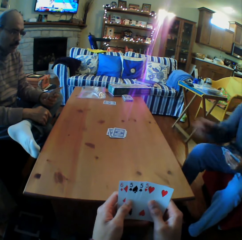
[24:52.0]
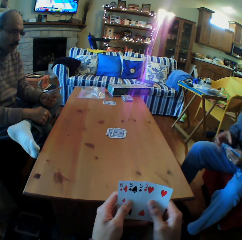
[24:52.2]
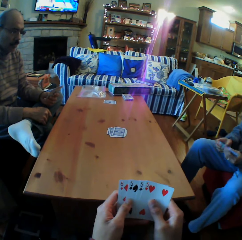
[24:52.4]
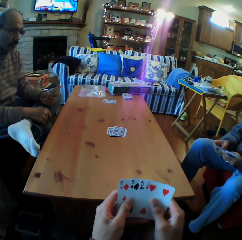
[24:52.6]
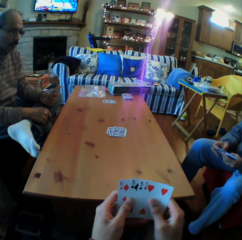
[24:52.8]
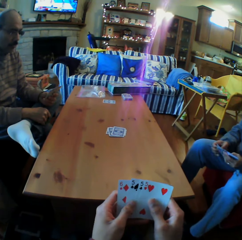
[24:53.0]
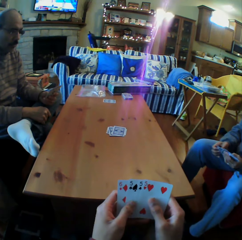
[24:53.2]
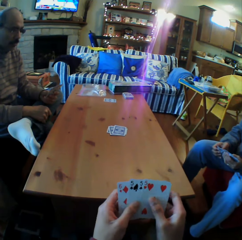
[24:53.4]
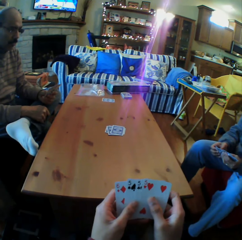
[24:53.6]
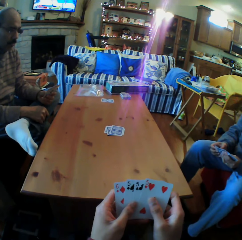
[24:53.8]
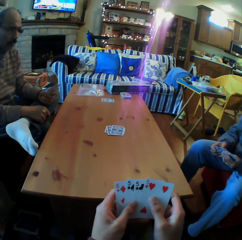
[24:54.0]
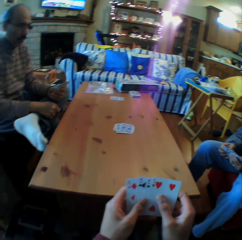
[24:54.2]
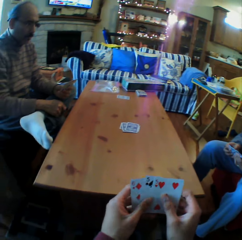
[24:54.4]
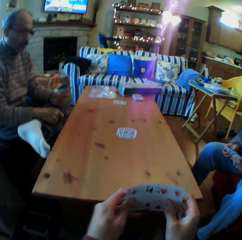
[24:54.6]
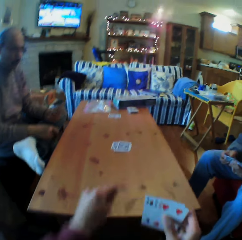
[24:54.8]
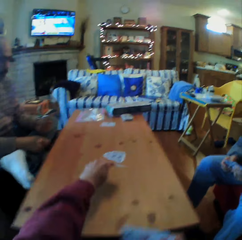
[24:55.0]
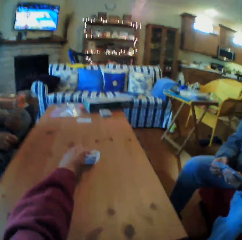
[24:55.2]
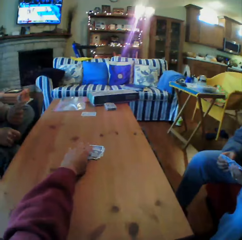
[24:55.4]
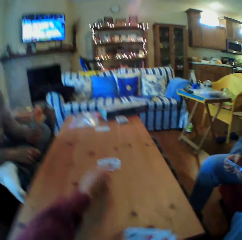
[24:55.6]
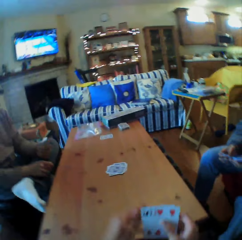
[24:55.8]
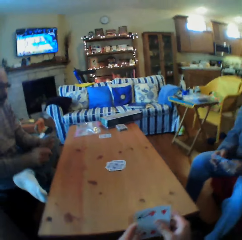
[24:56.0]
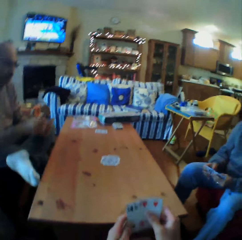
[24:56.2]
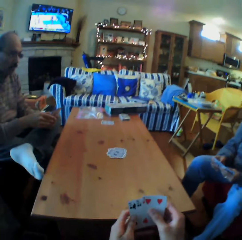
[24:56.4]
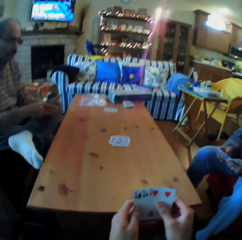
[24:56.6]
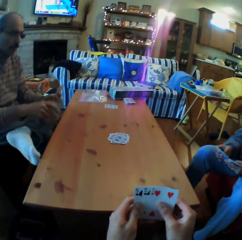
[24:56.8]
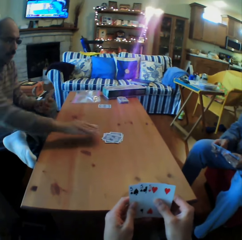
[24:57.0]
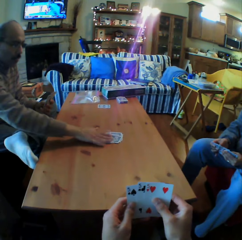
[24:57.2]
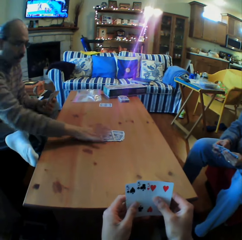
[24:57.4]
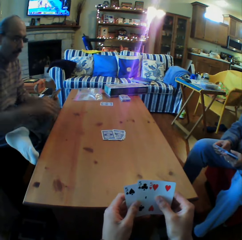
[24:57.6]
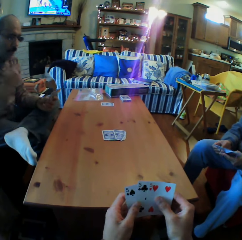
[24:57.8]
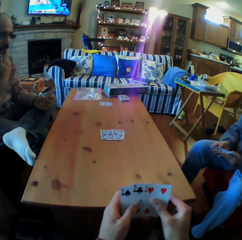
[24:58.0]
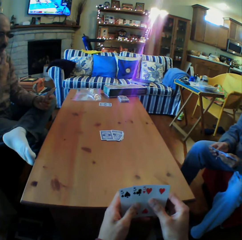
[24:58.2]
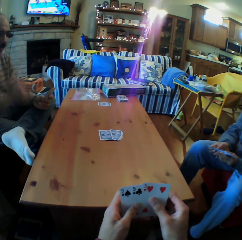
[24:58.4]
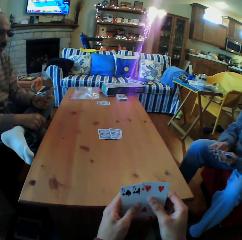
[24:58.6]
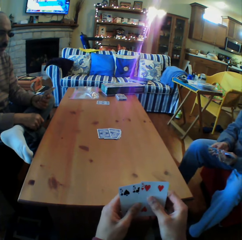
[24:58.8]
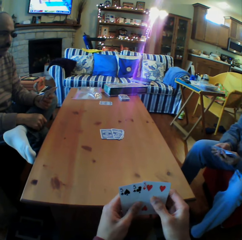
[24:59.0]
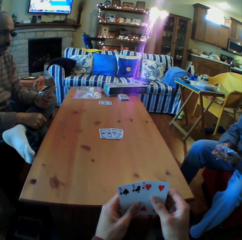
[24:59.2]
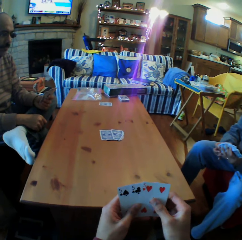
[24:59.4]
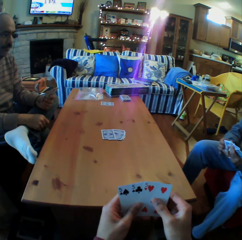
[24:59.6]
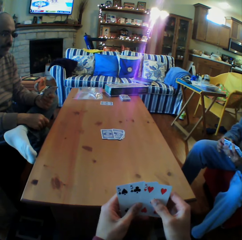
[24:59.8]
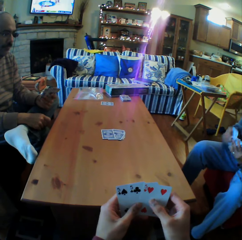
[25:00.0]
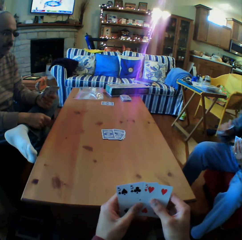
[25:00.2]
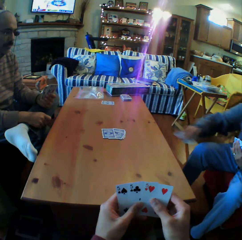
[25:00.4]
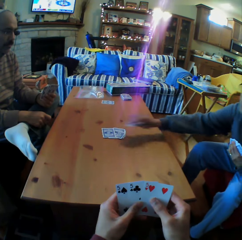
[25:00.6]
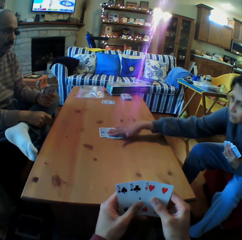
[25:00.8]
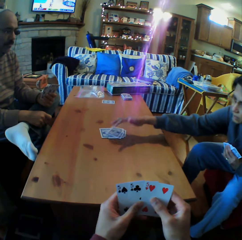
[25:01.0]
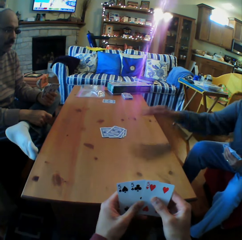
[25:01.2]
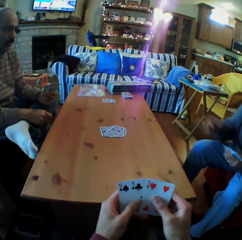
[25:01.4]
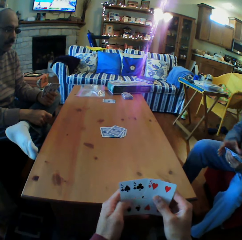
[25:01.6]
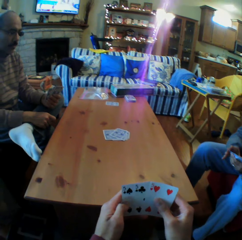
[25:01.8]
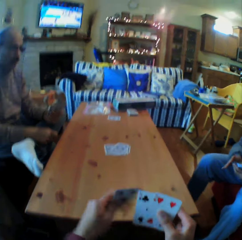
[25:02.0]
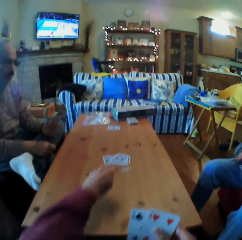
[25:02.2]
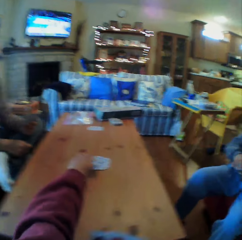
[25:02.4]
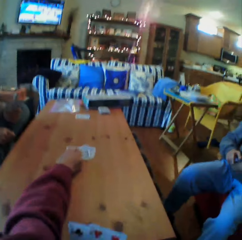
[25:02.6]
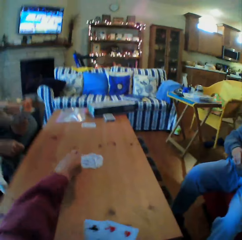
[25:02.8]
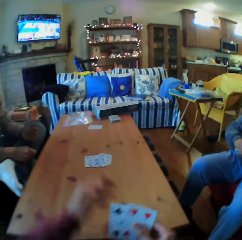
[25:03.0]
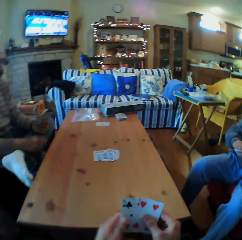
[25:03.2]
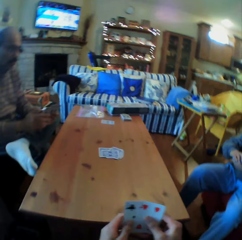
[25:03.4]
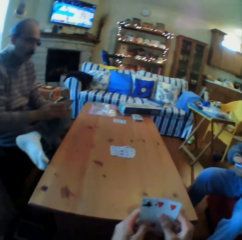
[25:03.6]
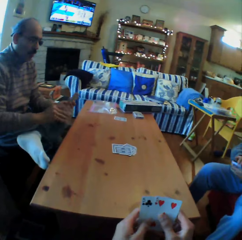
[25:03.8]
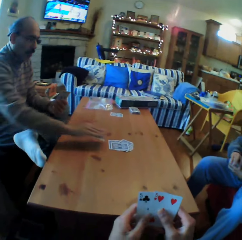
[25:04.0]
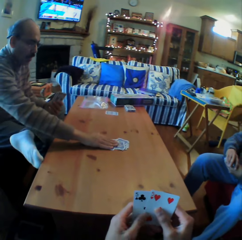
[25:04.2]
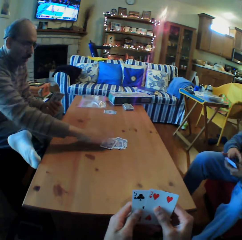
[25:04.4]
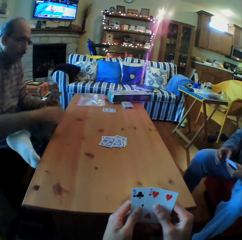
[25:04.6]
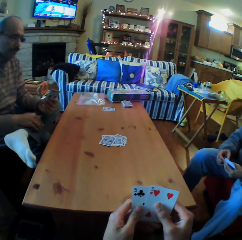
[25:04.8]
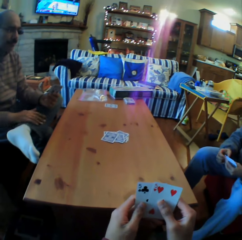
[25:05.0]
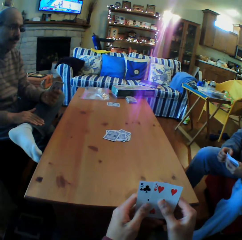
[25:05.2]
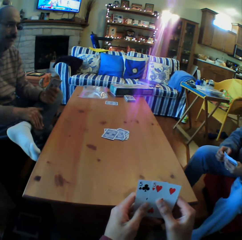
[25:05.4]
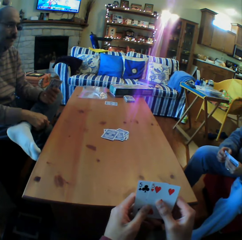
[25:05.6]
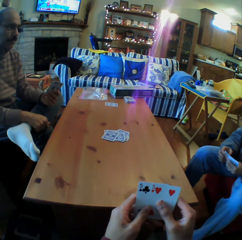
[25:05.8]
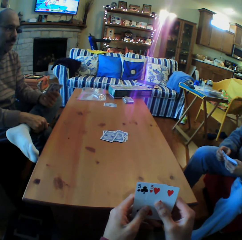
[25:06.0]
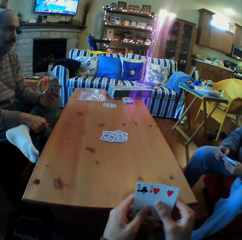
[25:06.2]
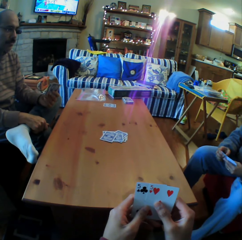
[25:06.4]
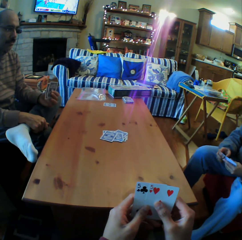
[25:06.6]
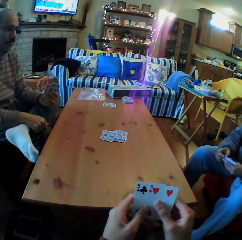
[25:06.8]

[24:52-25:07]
A woman puts the cards on the table. The camera wearer looks at the cards. They put the cards on the table. A man puts the cards on the table. The woman puts the card on the table. The camera wearer puts the cards on the table. The man puts the cards on the table.

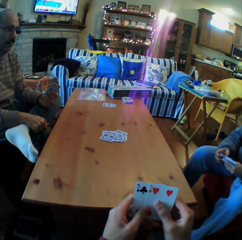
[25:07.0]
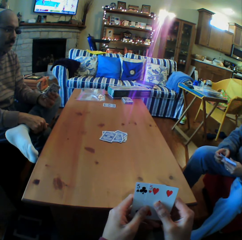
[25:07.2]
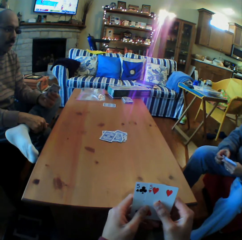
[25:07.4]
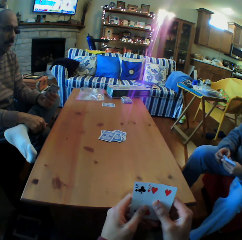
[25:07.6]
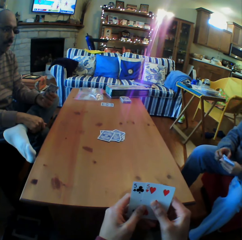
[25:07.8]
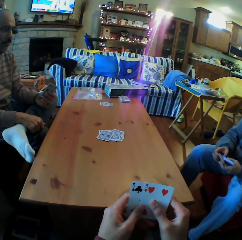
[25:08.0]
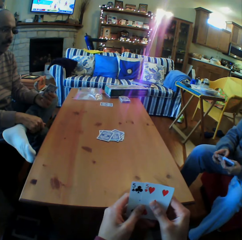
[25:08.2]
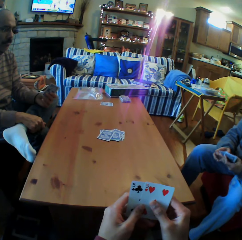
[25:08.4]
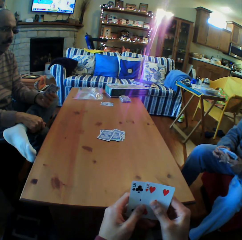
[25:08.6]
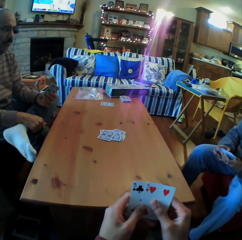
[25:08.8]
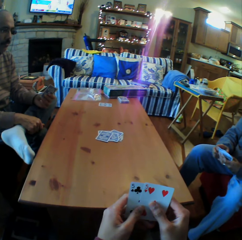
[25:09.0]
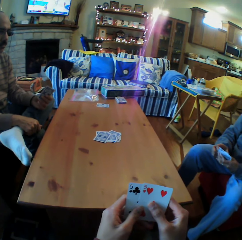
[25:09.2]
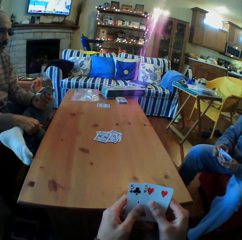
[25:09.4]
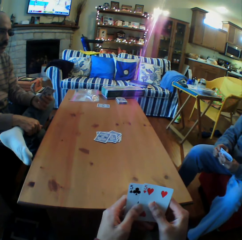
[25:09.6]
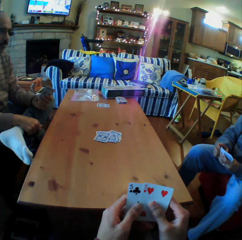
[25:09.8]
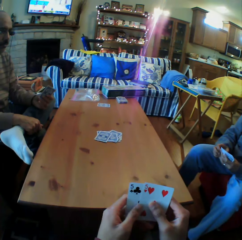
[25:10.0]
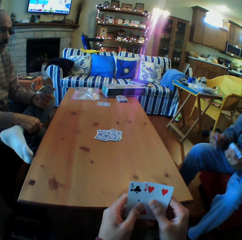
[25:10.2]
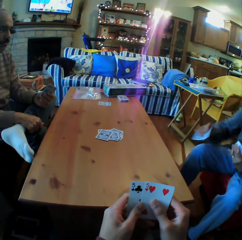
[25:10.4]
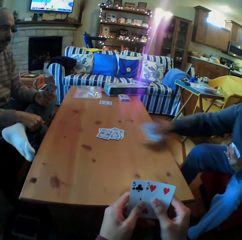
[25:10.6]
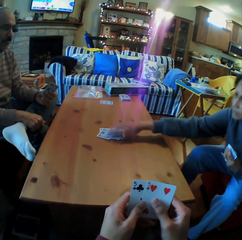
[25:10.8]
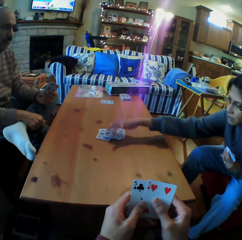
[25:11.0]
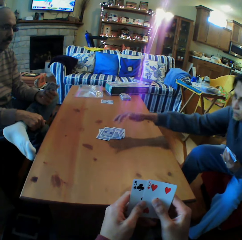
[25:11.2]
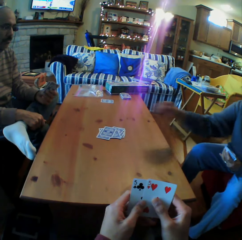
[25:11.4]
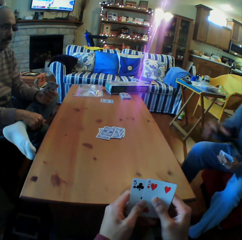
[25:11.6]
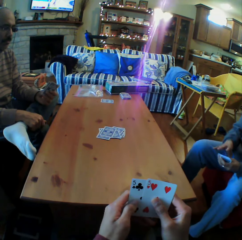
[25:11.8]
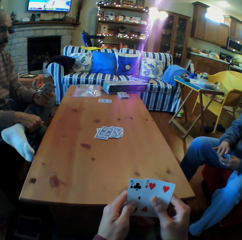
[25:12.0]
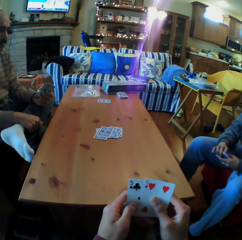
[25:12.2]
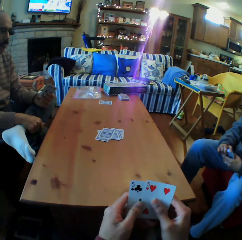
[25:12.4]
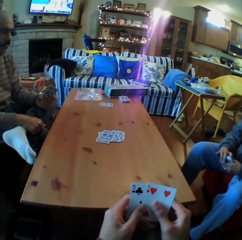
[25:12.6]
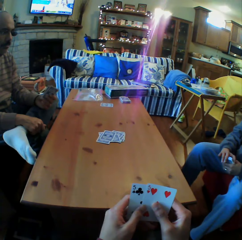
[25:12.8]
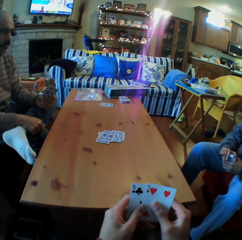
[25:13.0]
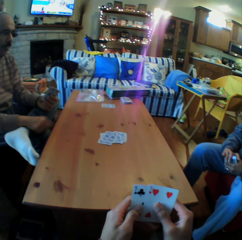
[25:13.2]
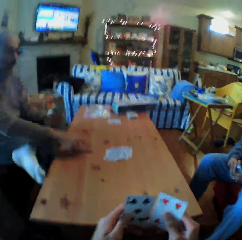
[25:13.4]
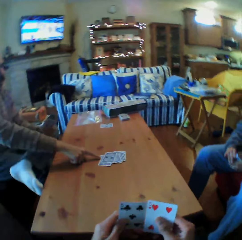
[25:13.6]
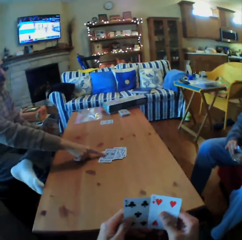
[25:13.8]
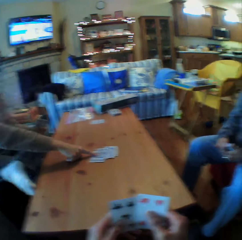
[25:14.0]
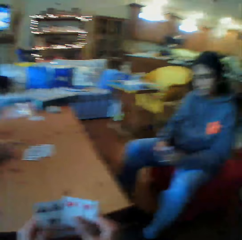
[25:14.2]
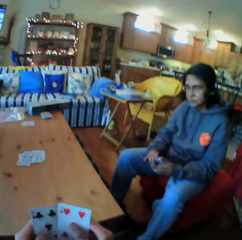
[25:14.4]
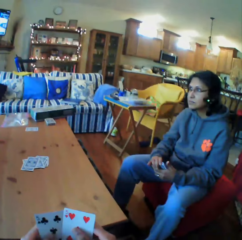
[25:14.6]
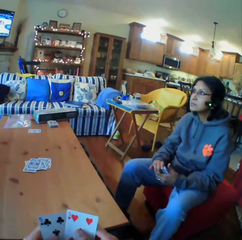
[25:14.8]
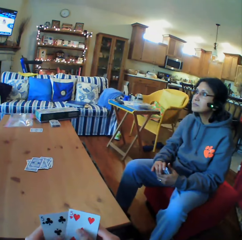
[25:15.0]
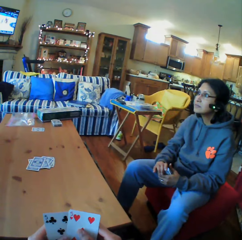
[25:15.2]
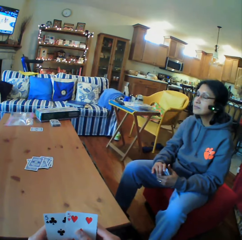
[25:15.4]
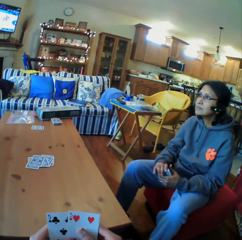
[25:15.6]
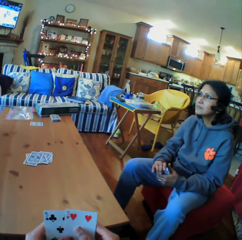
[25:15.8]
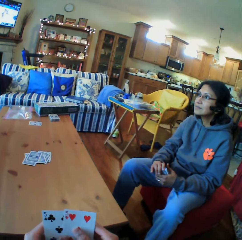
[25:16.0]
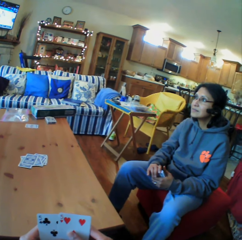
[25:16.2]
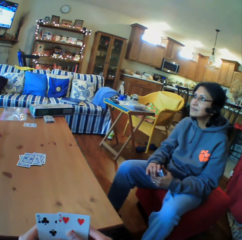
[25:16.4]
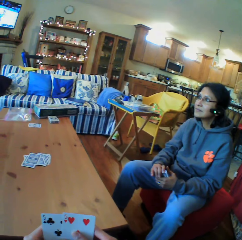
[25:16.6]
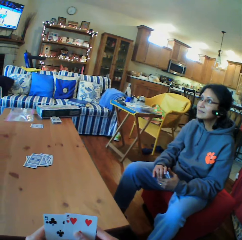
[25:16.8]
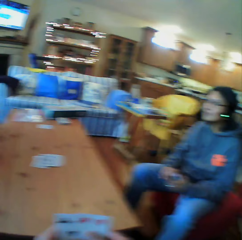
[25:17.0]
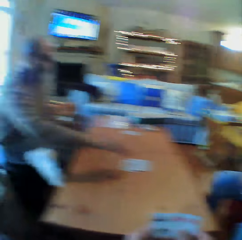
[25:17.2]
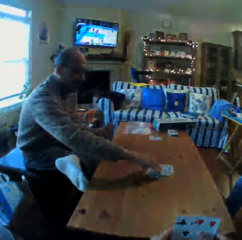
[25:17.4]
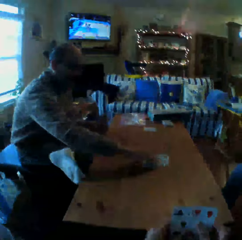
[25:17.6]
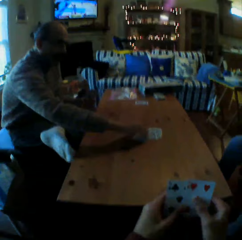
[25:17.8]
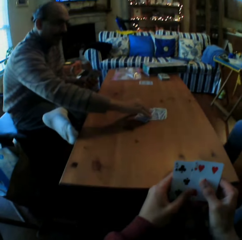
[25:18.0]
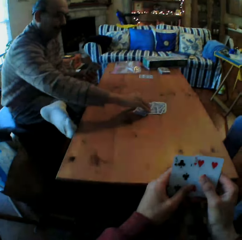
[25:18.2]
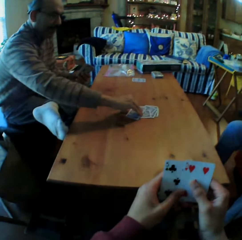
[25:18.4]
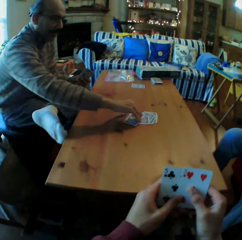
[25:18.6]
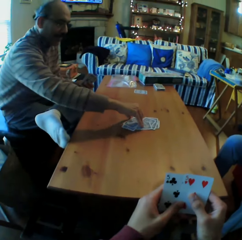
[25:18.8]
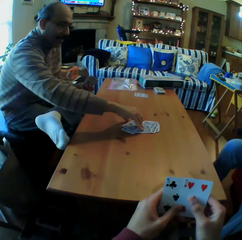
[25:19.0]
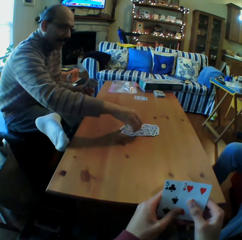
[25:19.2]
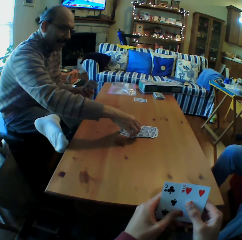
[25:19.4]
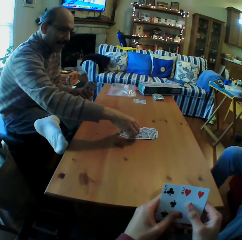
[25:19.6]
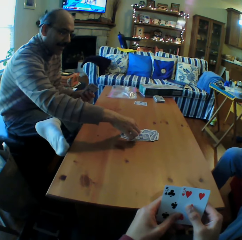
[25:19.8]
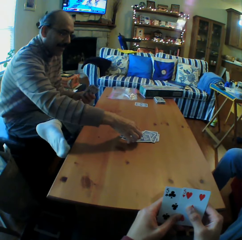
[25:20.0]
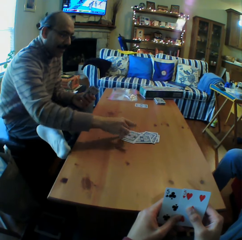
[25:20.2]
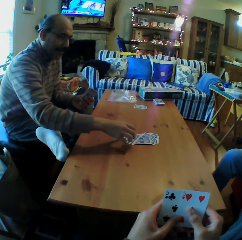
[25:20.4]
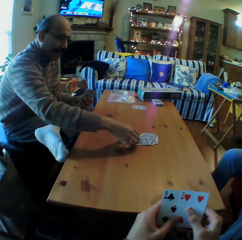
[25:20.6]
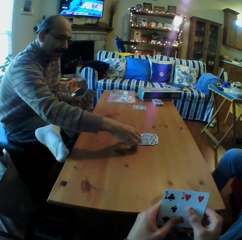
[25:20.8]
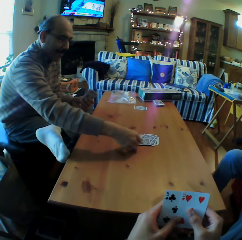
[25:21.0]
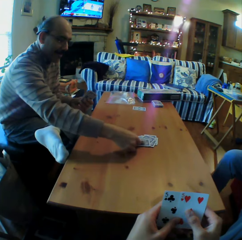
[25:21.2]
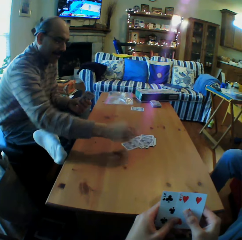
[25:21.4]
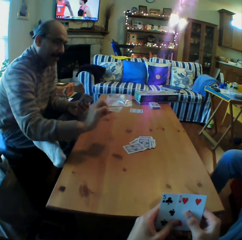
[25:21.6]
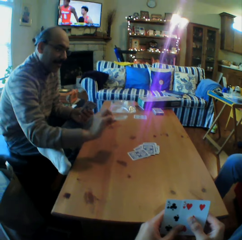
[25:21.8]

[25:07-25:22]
The camera wearer looks at the cards. They put the cards on the table. A woman puts a card on the table. The camera wearer points at the cards on the table. They look at the woman. They look at a man. The man picks up the cards from the table.
